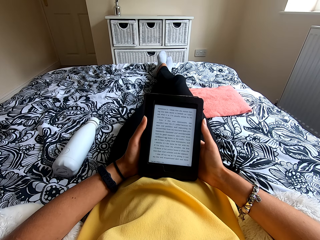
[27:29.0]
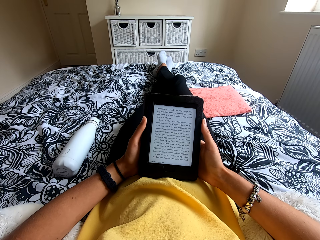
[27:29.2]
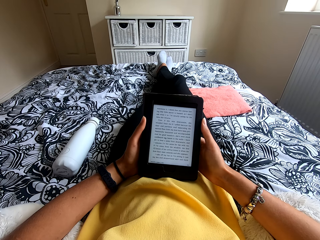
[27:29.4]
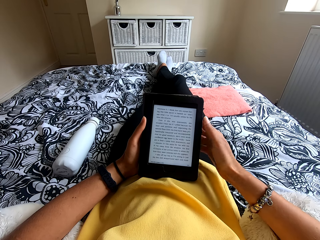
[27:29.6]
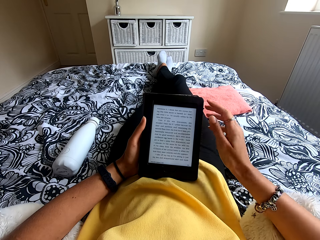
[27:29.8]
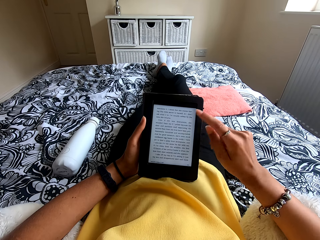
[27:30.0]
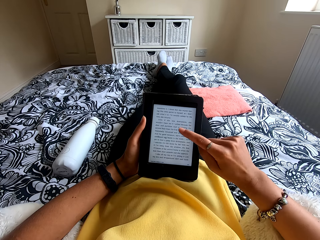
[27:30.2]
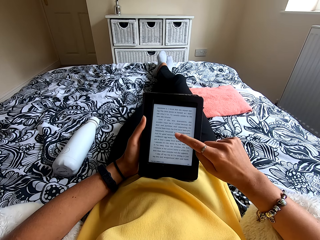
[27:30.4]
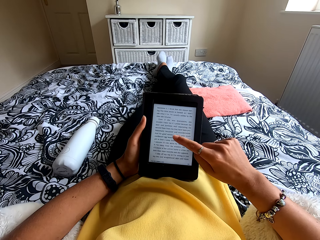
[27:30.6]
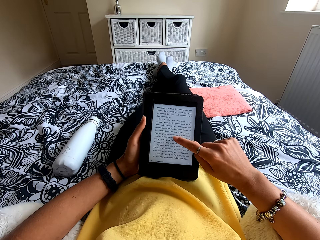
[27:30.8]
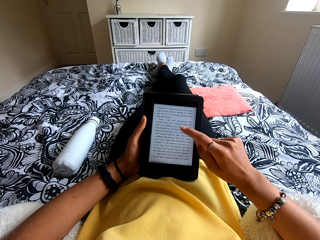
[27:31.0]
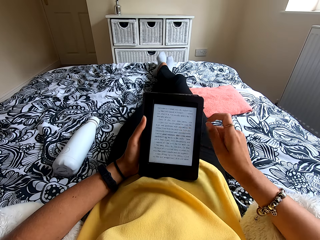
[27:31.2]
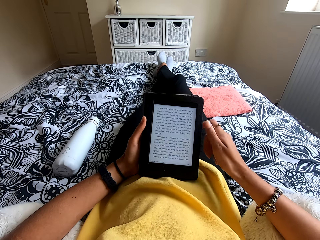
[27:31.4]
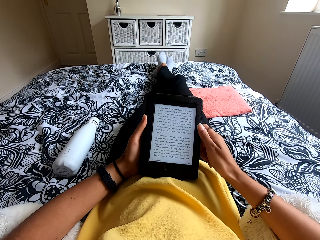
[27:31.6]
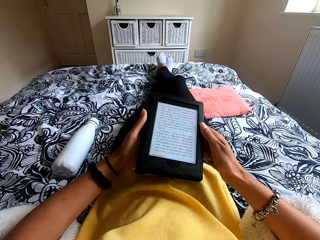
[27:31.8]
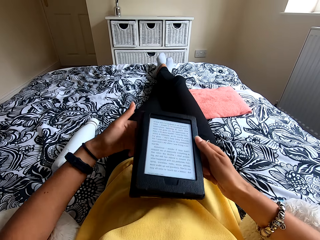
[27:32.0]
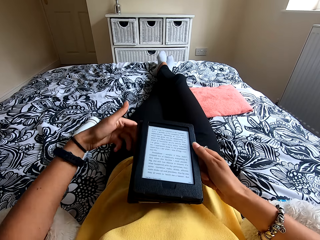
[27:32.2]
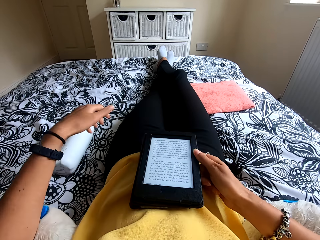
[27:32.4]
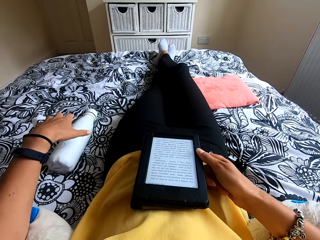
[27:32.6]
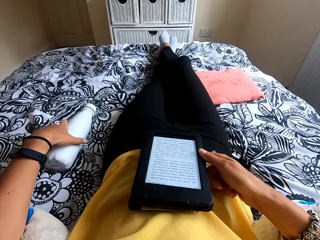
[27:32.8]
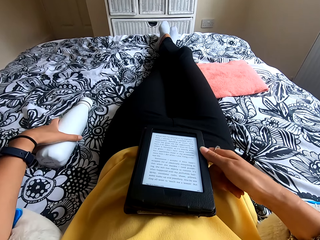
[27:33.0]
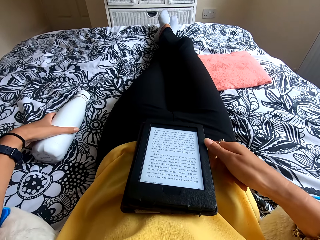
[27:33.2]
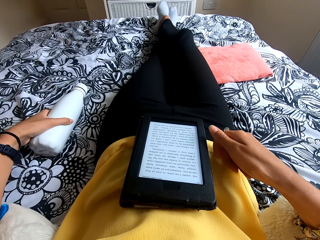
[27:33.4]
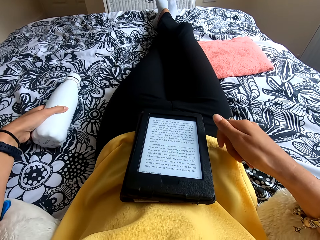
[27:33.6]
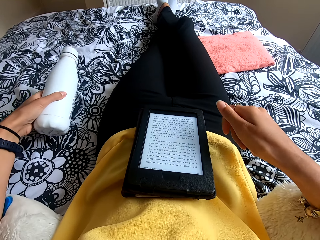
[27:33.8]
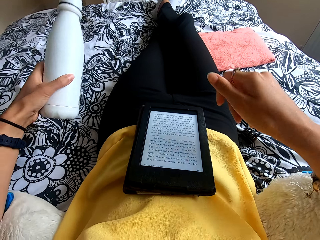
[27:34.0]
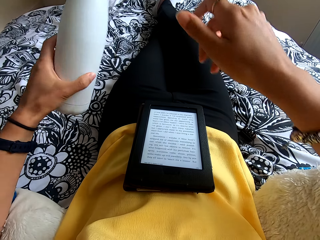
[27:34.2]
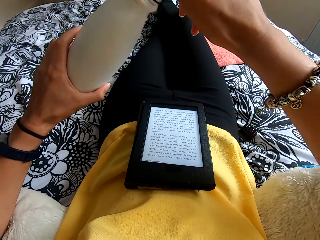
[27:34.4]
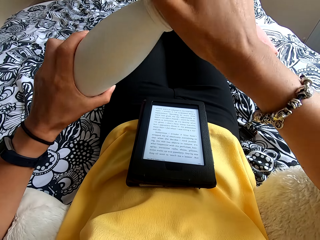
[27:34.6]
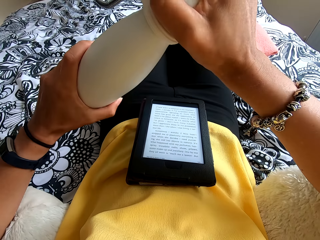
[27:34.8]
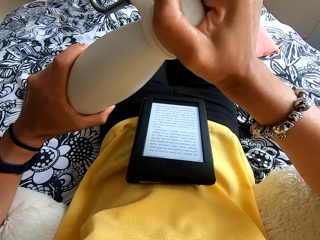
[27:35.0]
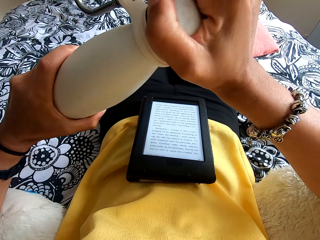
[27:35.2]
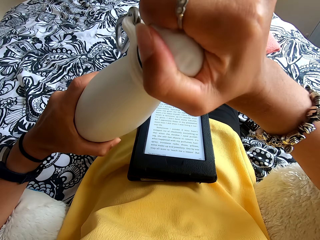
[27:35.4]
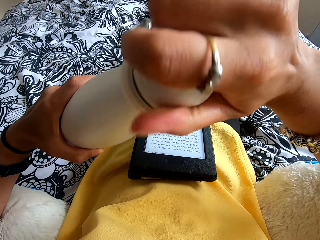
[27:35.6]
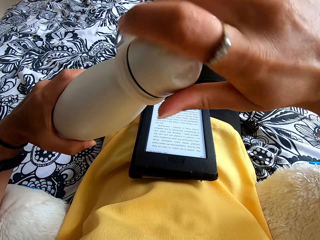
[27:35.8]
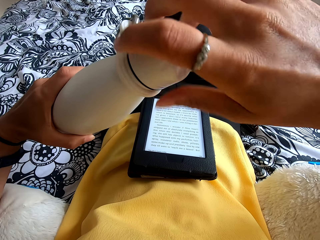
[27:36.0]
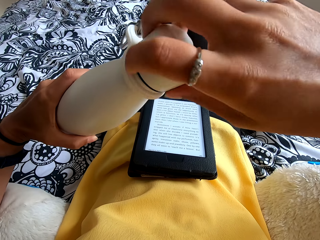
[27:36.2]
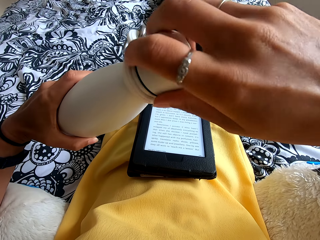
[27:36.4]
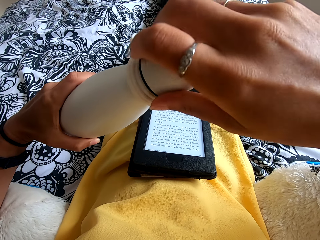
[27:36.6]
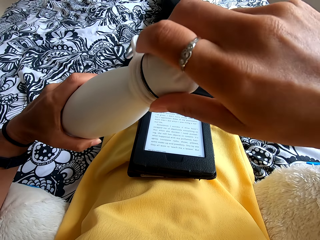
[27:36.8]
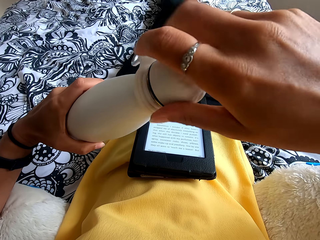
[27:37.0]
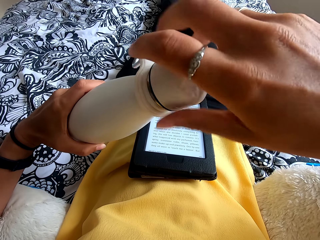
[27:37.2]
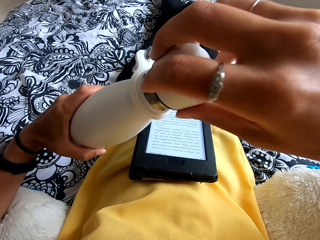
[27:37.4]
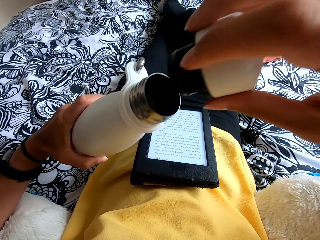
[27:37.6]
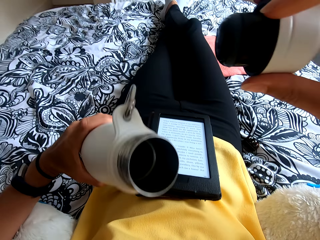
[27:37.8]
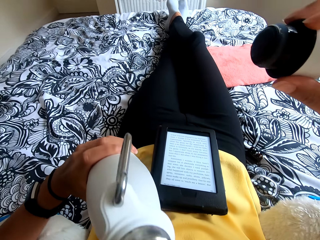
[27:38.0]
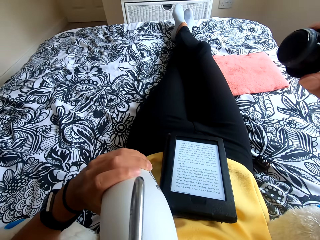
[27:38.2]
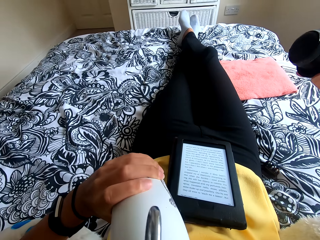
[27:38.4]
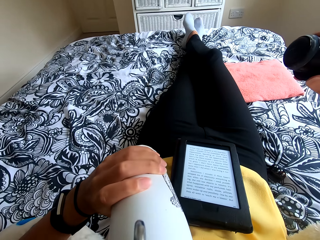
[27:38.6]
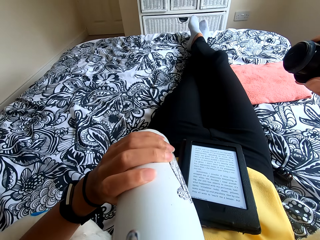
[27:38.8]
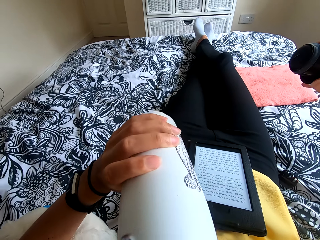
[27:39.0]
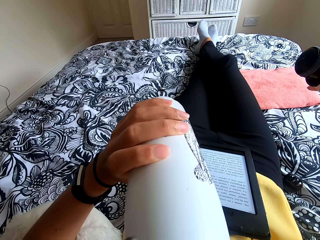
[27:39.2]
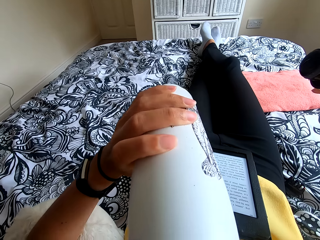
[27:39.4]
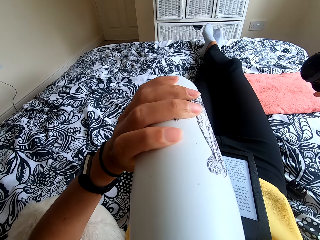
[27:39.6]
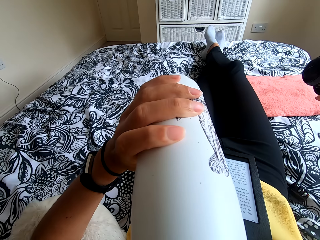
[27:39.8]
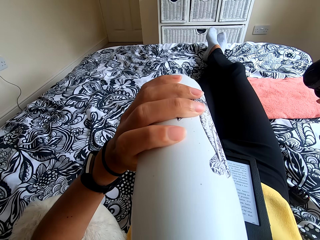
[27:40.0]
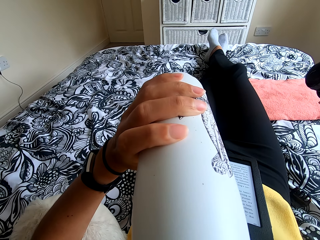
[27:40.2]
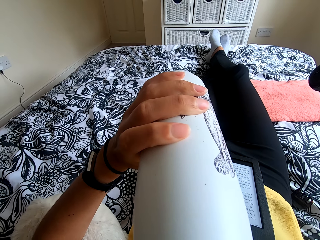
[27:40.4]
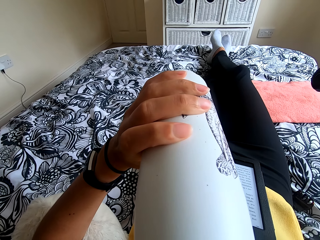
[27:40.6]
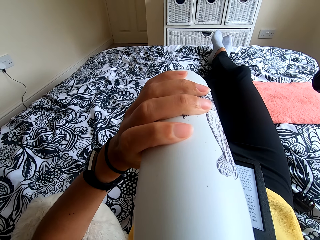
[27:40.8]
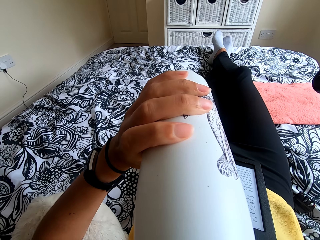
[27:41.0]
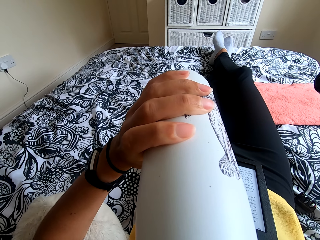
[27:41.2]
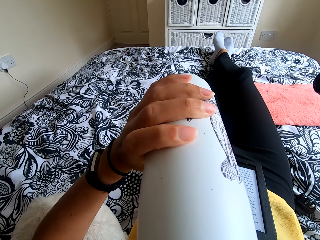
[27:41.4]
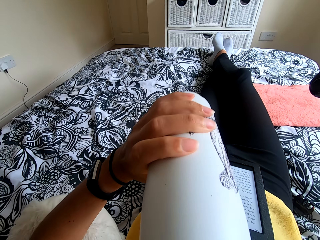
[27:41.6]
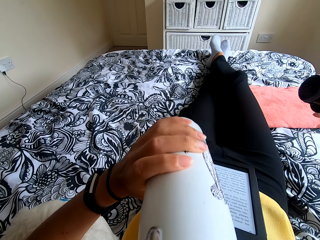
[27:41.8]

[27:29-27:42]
The camera wearer touches the tablet and puts the tablet down. They pick up the water bottle. They open the water bottle. They drink water.

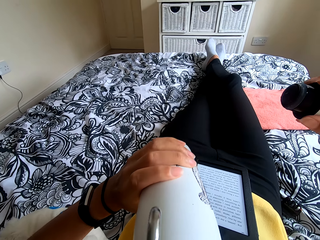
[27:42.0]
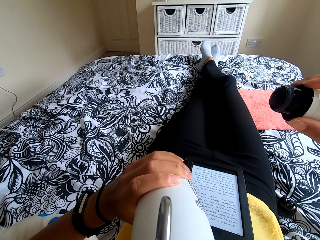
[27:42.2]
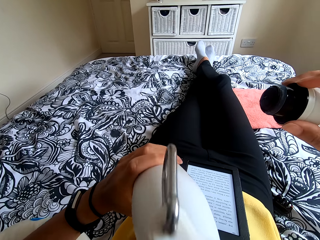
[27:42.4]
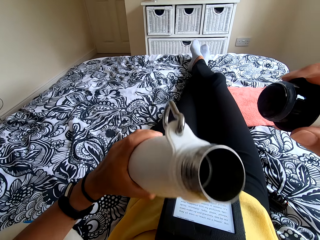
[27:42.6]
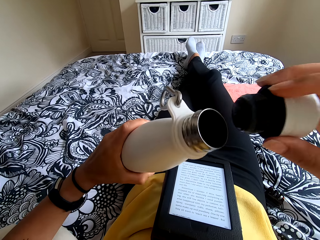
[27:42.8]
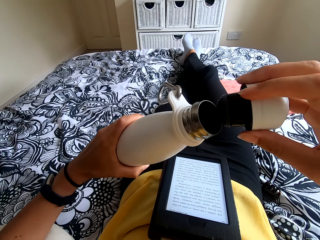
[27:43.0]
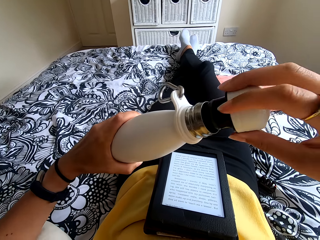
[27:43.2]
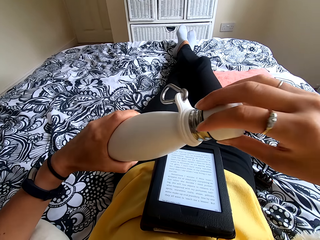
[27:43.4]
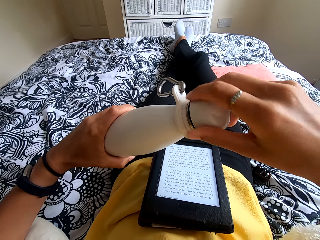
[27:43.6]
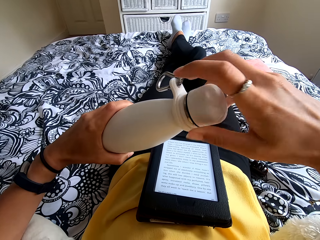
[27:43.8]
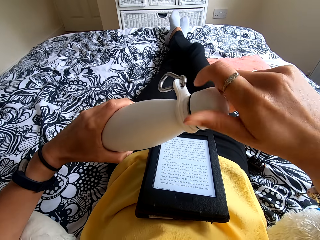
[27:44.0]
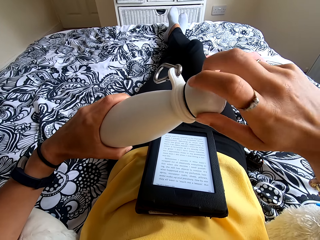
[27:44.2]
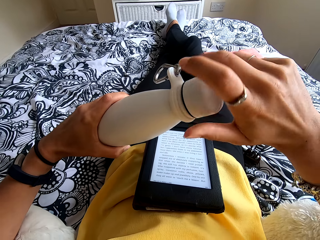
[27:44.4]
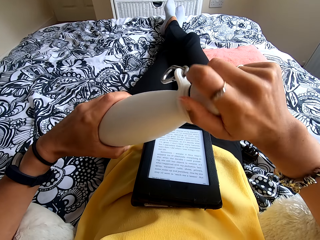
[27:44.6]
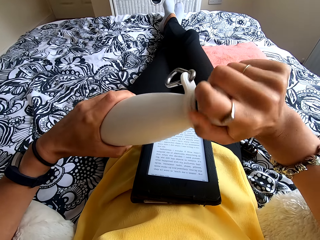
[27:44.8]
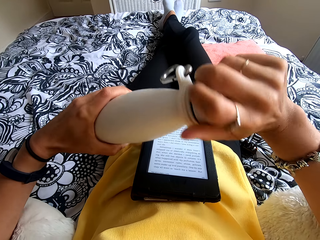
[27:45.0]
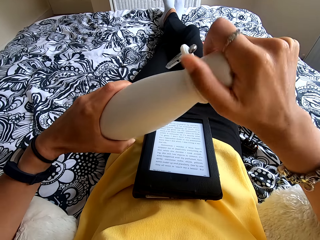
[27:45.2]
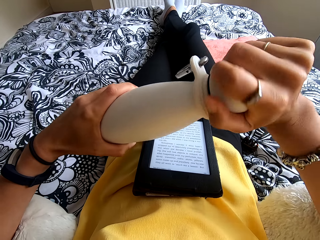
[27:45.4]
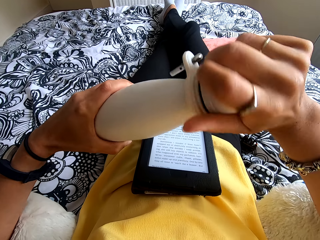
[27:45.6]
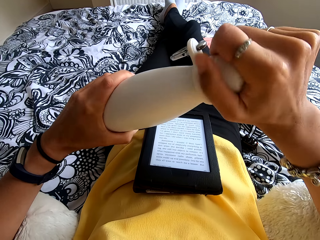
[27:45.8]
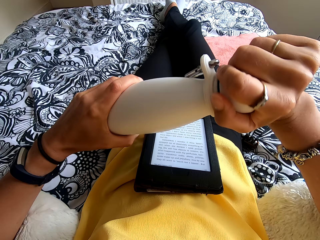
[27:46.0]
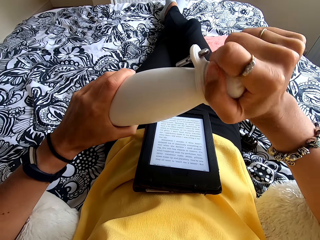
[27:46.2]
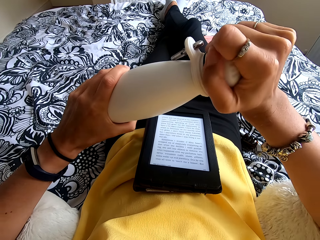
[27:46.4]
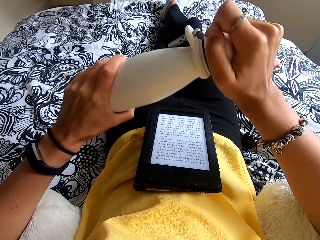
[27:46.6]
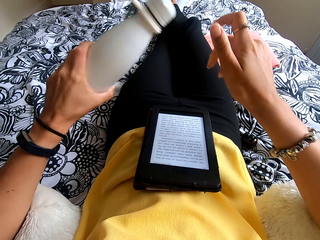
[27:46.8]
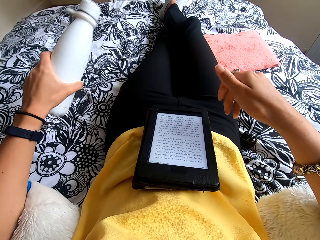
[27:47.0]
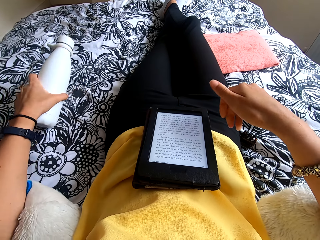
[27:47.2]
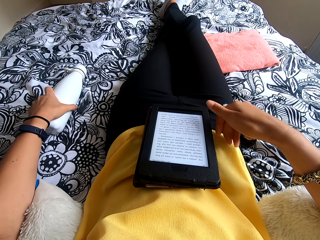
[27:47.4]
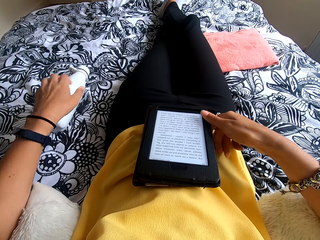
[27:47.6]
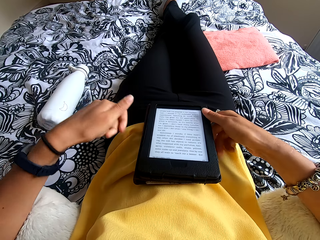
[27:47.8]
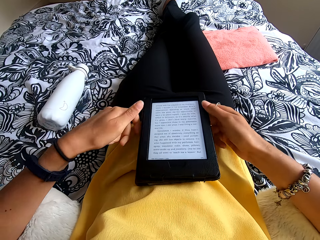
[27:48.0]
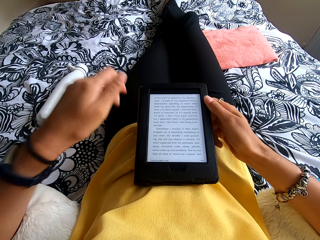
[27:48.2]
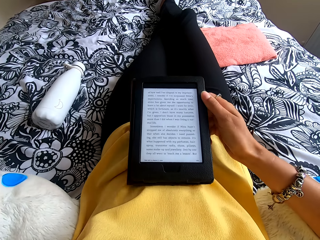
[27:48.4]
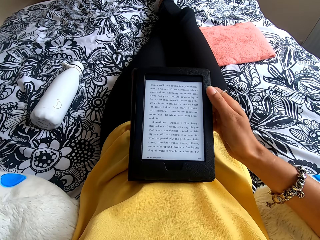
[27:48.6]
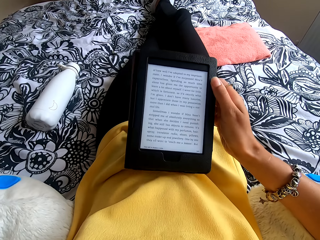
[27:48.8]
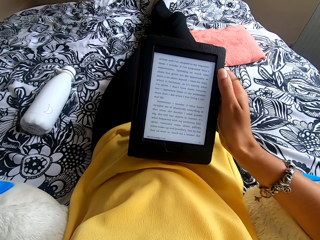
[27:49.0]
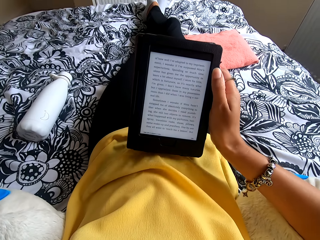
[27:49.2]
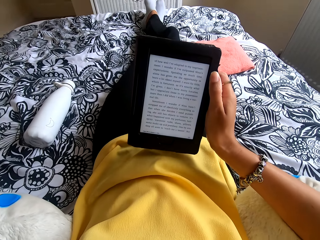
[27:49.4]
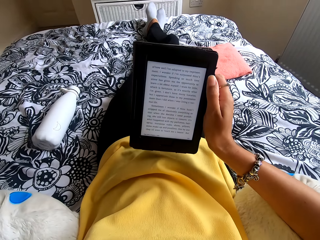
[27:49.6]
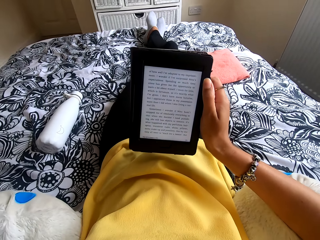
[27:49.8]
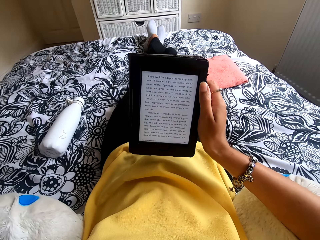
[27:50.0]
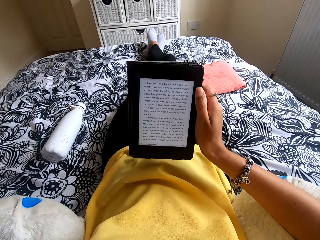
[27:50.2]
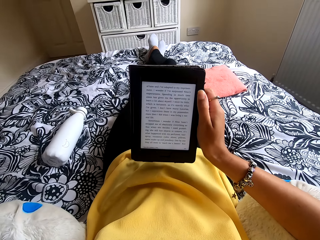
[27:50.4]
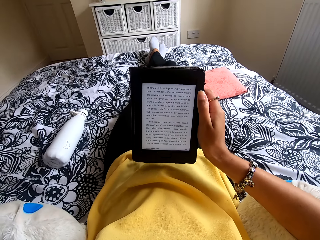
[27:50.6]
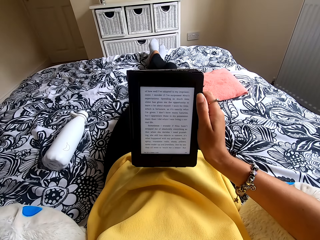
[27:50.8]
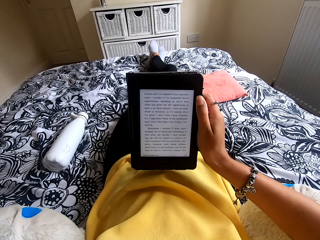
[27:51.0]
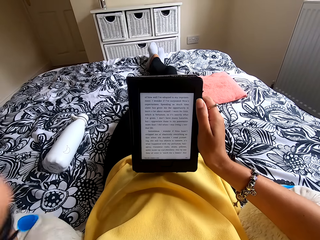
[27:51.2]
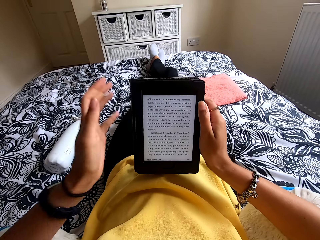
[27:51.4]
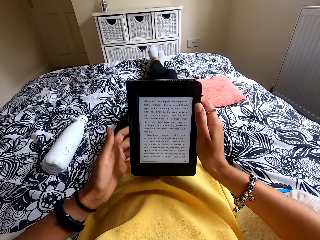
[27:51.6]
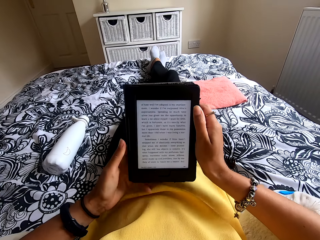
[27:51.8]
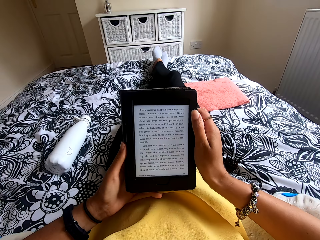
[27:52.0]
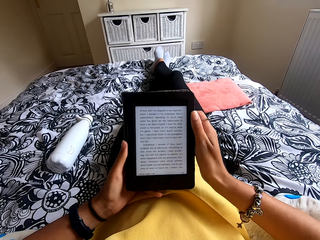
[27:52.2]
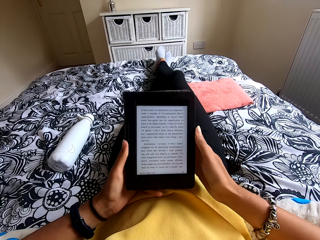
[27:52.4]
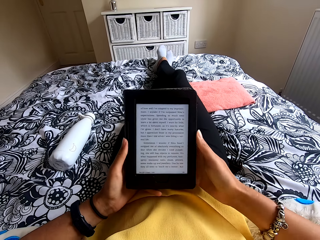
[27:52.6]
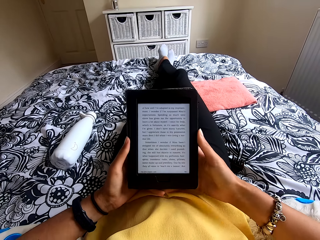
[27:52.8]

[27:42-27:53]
The camera wearer closes the bottle. She moves the hand up, picks up the tablet, and touches her head. She puts the bottle of water on the bed. She holds the ebook reader with both hands.
